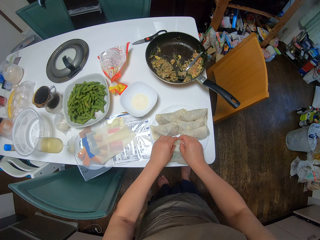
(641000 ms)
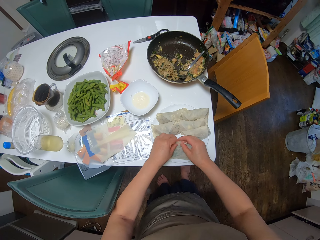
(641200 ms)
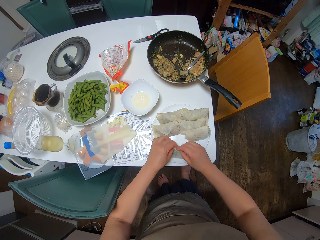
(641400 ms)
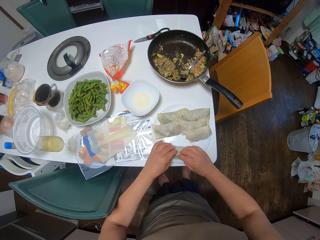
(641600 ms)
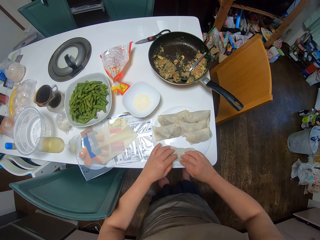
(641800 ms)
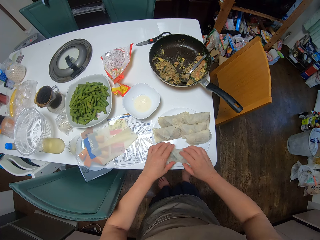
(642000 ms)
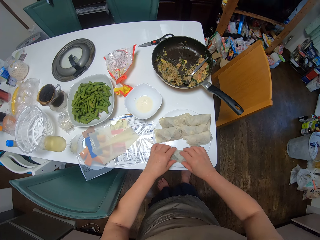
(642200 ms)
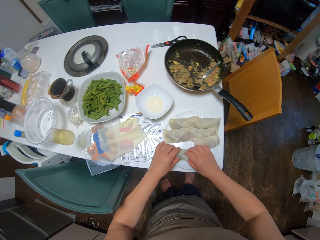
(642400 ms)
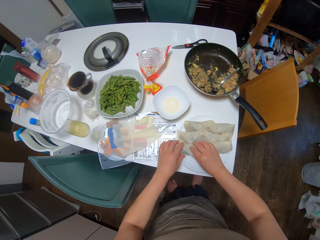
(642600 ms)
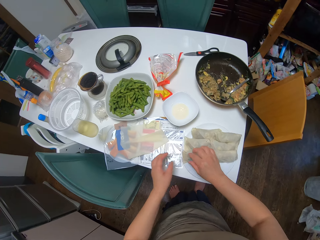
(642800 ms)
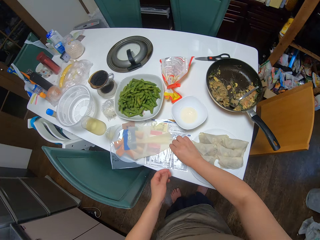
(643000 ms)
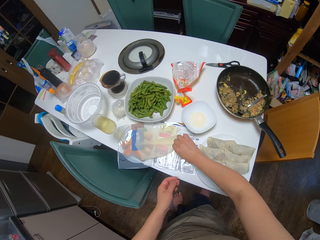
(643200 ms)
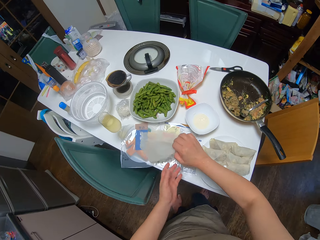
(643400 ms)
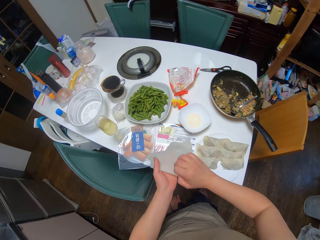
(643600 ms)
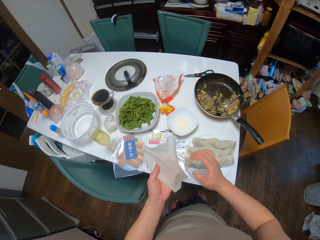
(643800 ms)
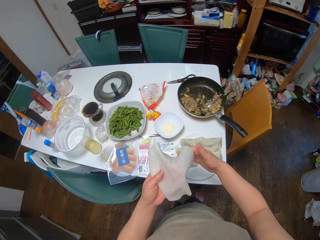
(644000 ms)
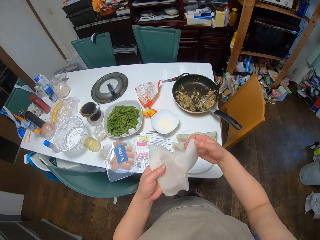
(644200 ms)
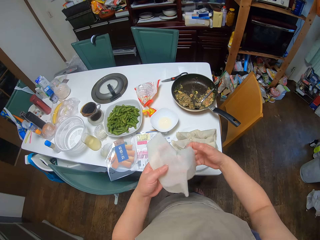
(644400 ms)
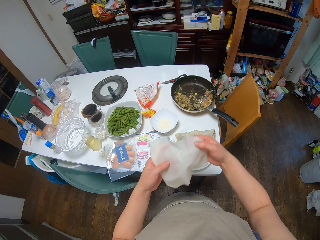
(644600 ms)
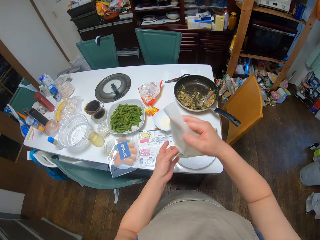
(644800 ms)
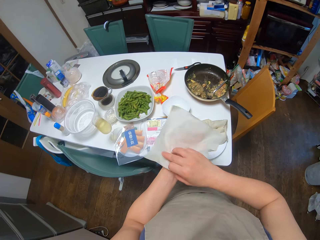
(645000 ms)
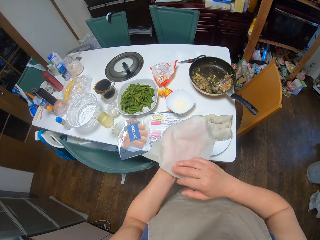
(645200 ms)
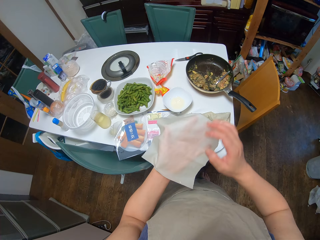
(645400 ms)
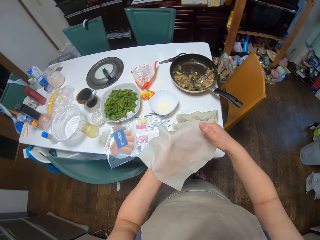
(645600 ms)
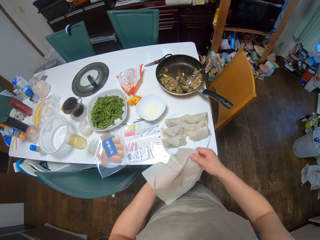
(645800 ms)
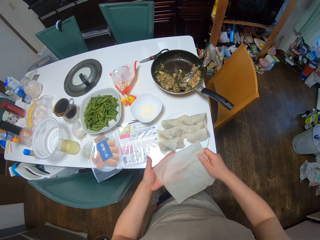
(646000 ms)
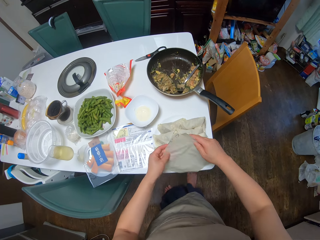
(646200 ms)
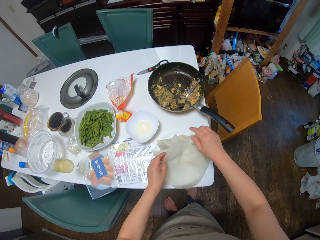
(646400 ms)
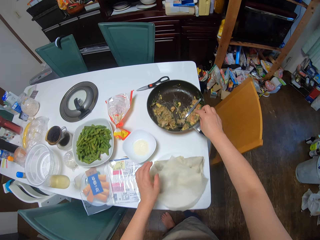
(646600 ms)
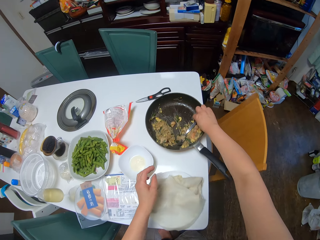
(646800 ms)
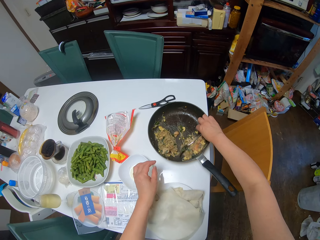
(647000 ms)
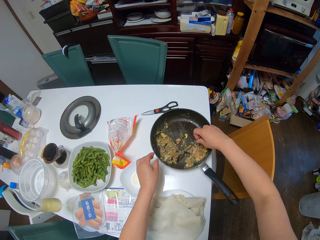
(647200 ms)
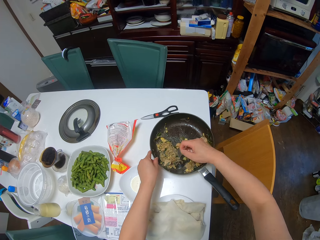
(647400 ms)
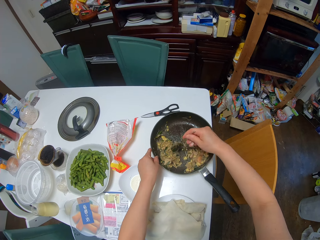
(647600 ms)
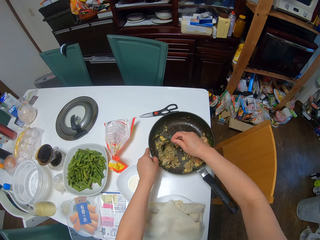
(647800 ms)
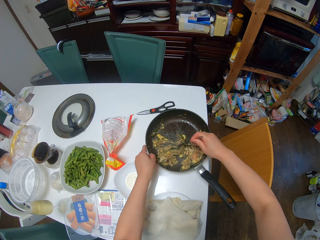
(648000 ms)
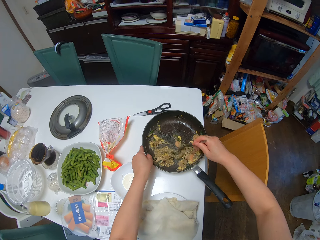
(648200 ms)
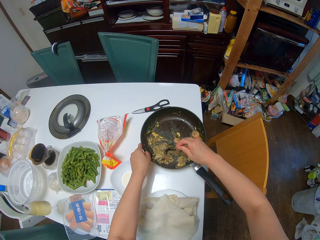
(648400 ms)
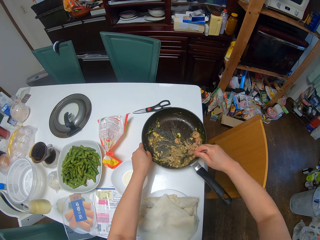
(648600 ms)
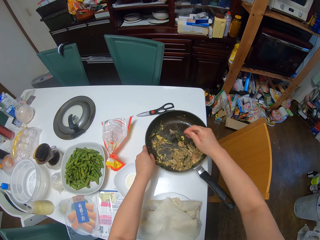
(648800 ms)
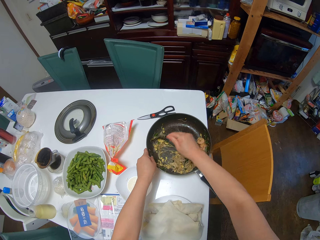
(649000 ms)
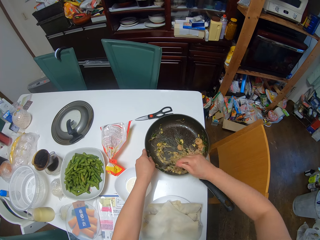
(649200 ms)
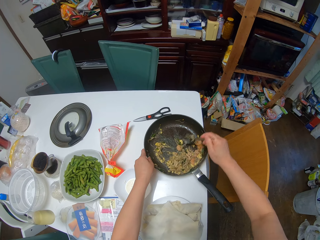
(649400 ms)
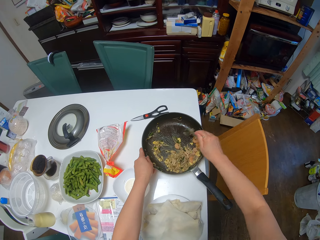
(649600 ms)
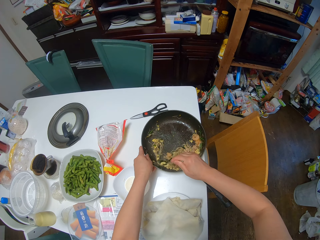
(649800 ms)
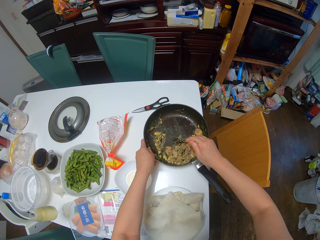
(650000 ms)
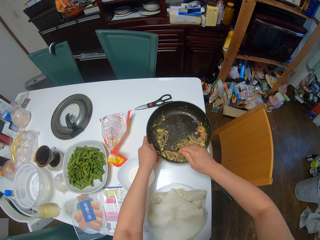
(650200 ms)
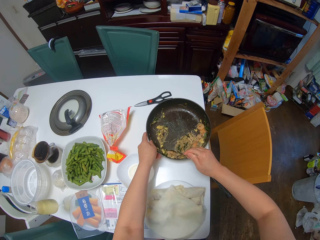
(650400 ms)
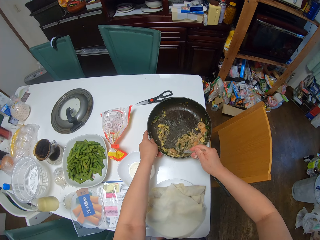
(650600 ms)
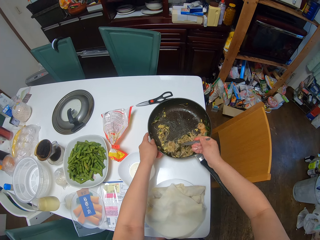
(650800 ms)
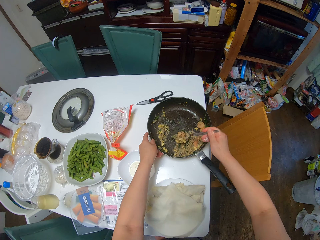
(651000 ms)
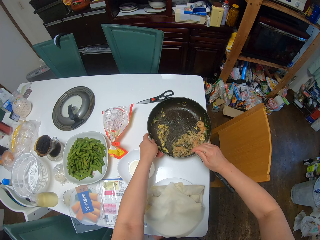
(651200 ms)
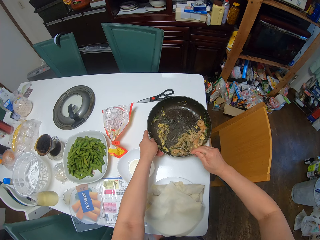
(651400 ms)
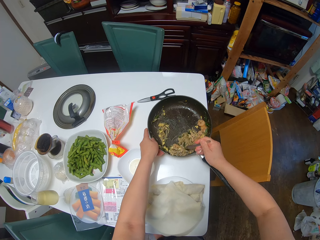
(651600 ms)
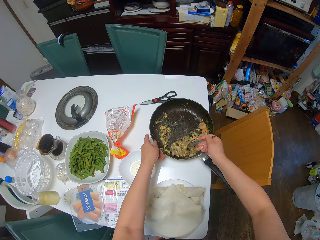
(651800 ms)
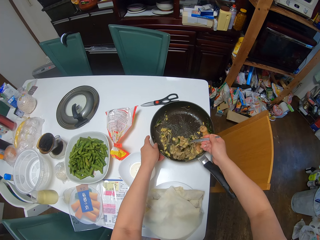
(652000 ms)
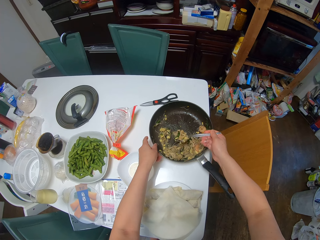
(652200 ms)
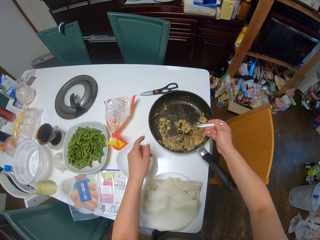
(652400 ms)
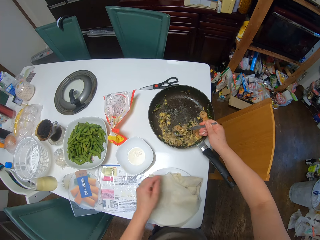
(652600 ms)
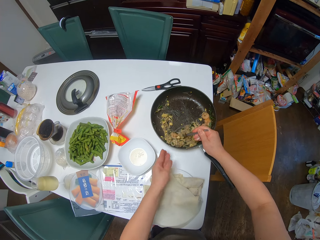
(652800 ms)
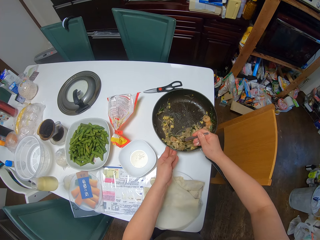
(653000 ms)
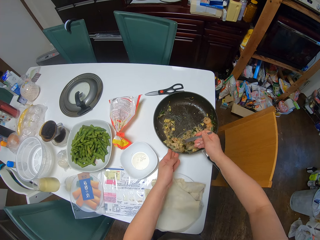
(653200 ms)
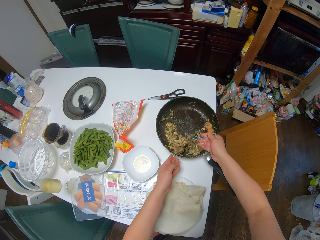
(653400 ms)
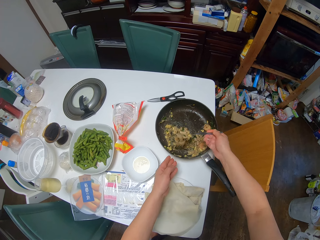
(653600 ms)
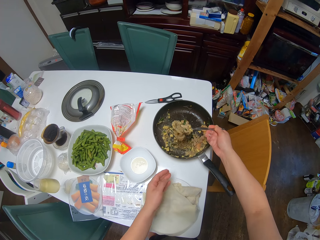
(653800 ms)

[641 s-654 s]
The camera wearer adds oil to the dough. She moves the spring roll on the plate, picks the sheet from the plate, and inspects the sheet. She stretches the dough. She places the sheet on the plate, picks the spoon from the frying pan with her right hand, and scoops out the filling from the frying pan with the spoon. She adds something to the dough.

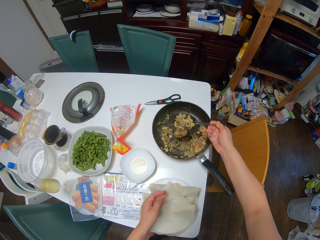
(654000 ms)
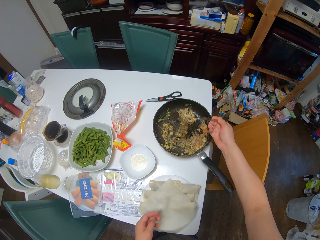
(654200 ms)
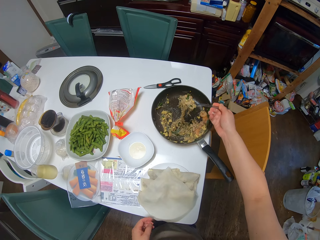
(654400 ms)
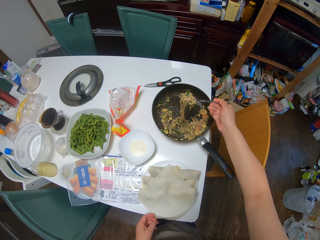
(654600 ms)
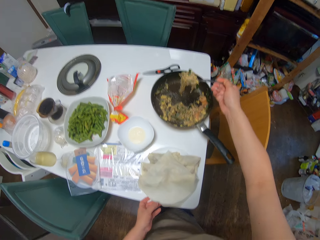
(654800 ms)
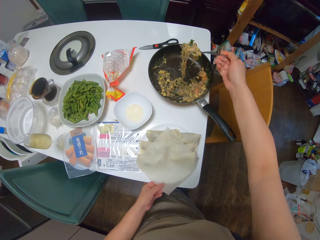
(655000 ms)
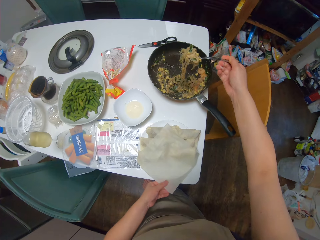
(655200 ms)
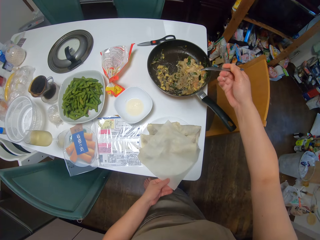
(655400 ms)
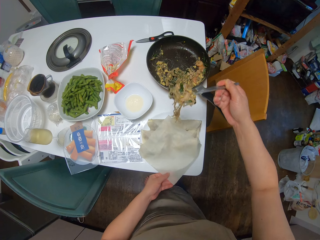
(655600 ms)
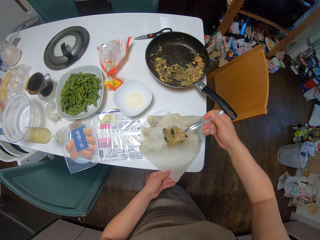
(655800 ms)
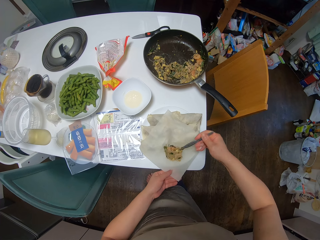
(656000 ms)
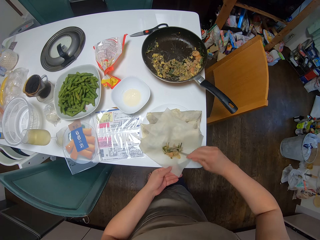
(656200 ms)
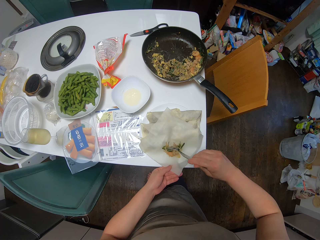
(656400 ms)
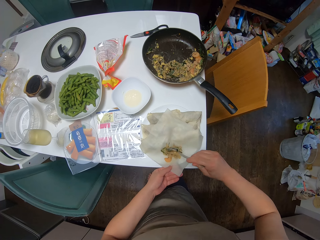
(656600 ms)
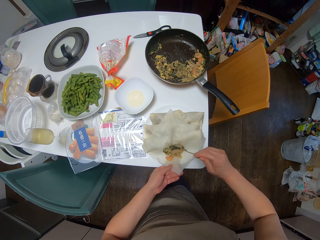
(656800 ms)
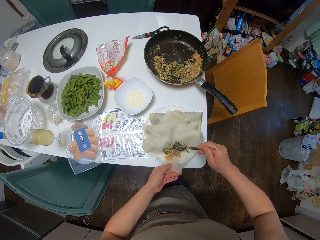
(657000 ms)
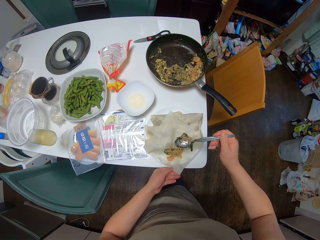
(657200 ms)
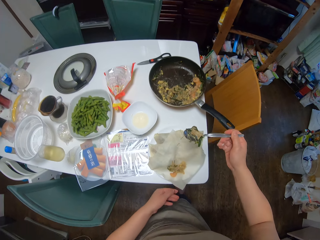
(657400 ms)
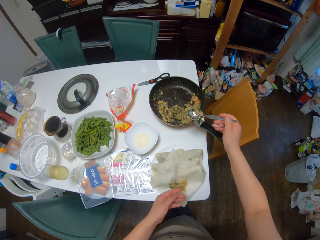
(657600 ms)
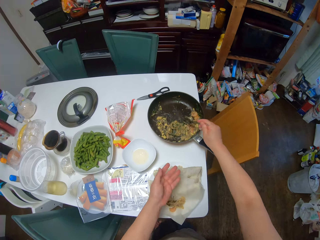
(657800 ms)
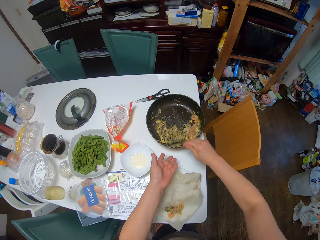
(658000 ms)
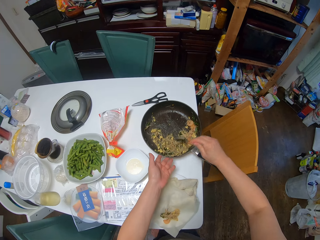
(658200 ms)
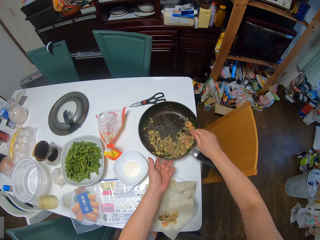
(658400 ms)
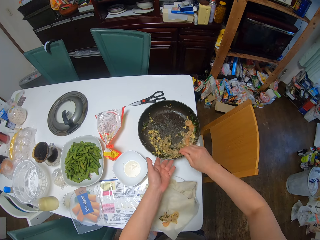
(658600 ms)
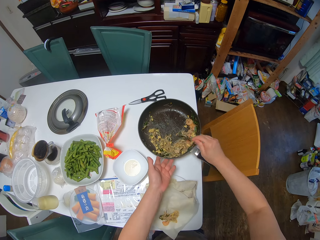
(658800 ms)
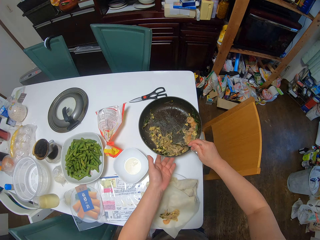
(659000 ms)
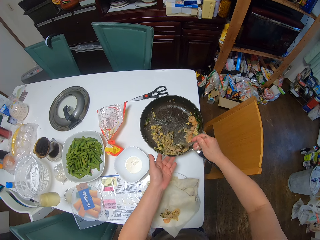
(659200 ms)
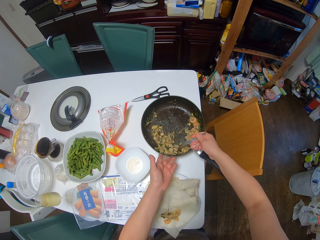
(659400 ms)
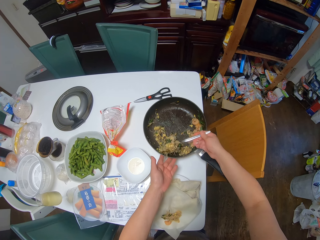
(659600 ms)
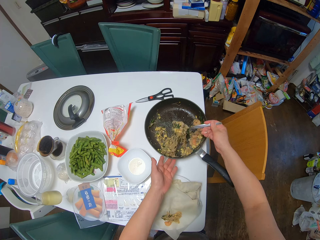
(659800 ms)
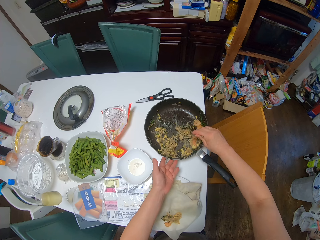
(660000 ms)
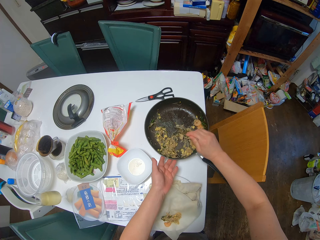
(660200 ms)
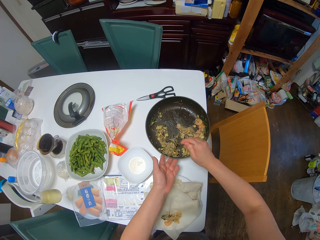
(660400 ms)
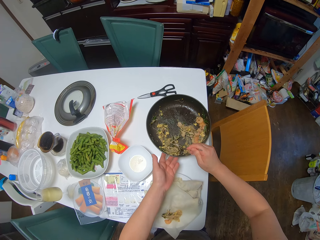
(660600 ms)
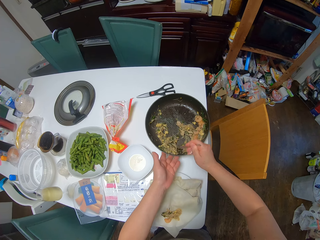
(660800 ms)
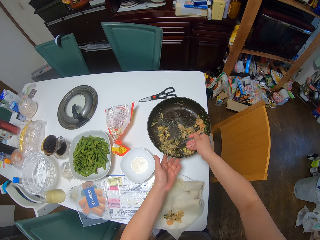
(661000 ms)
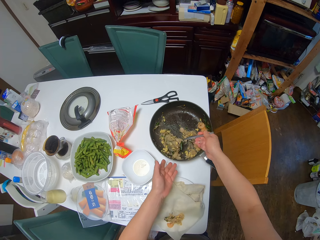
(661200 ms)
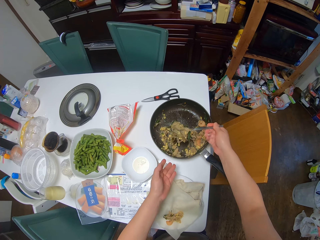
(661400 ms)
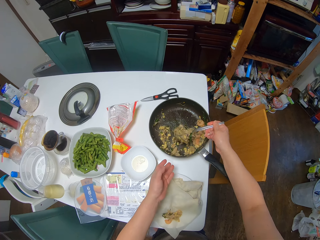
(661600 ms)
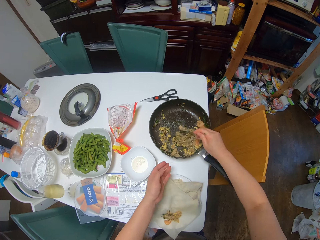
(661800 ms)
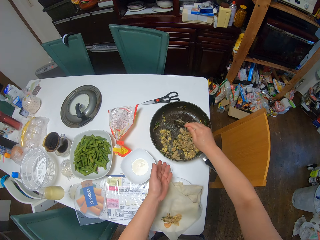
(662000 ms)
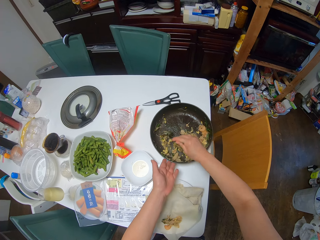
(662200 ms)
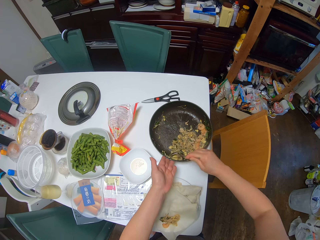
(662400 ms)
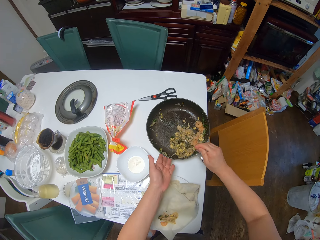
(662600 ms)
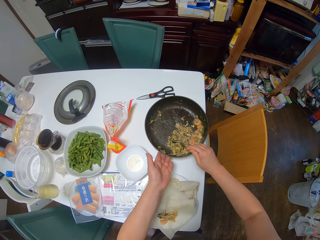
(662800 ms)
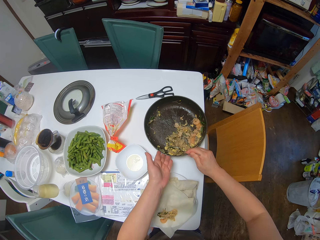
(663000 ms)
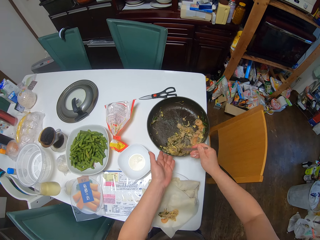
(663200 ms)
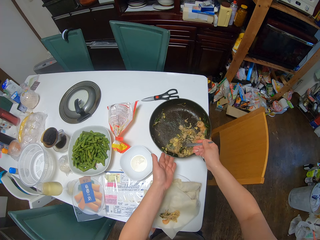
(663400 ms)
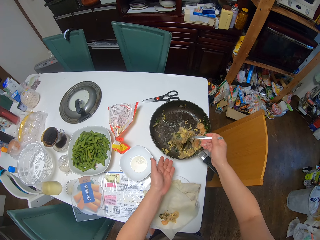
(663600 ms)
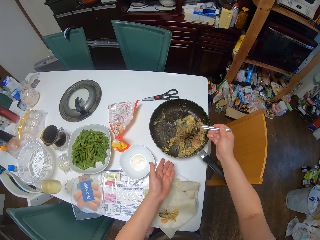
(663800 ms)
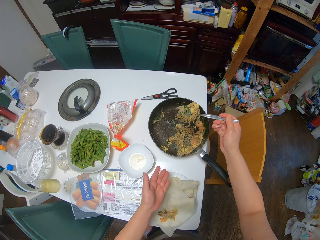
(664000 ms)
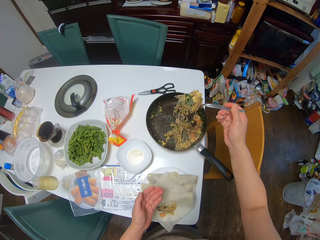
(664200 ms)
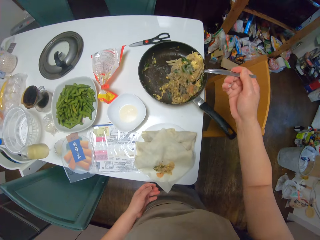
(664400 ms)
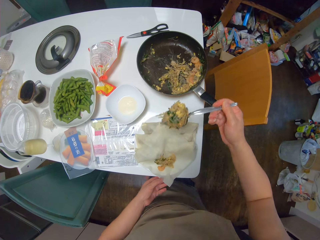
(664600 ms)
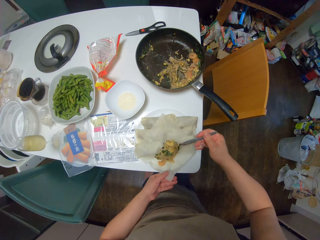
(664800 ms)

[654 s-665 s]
The camera wearer drops the filling on the sheet. They scoop out the filling from the frying pan with the spoon and drop the filling in the frying pan. They scoop out the filling from the frying pan with the spoon and drop the filling in the frying pan. They scoop out the filling from the frying pan with the spoon.
